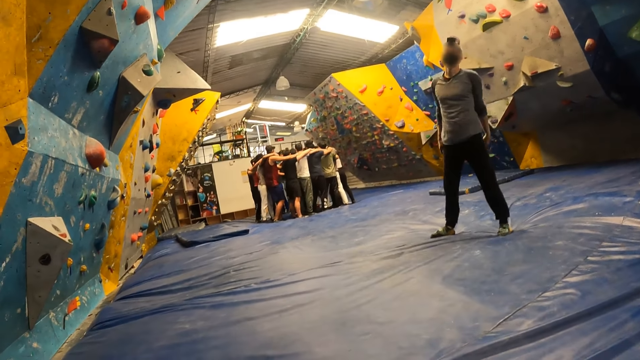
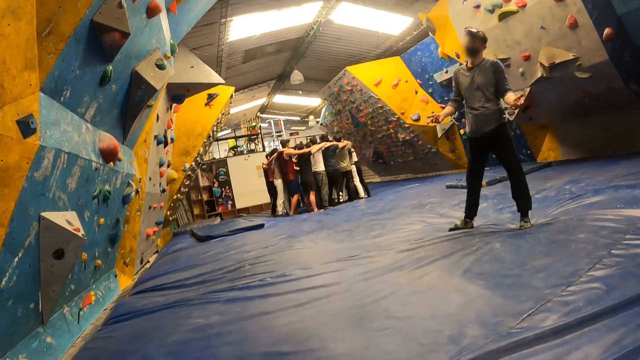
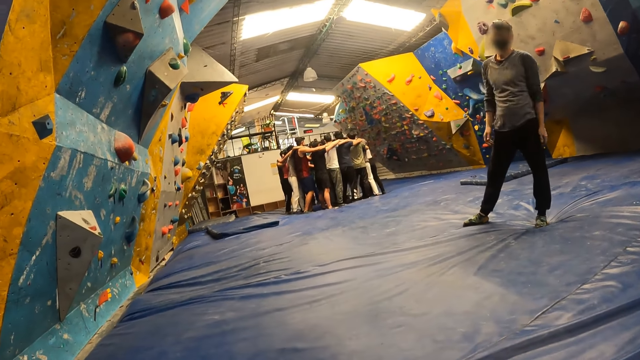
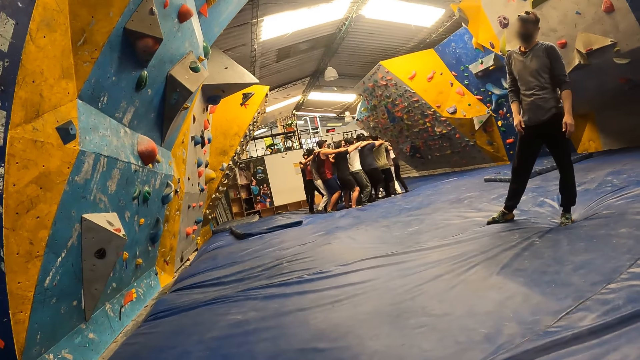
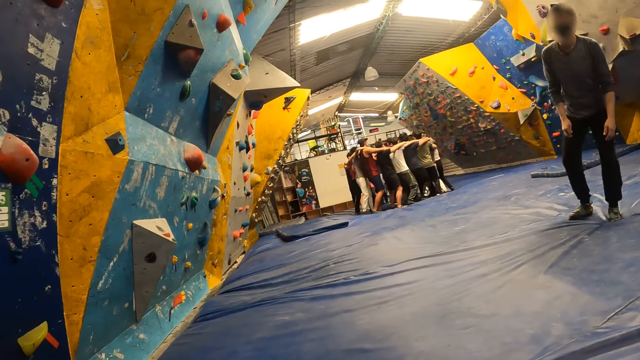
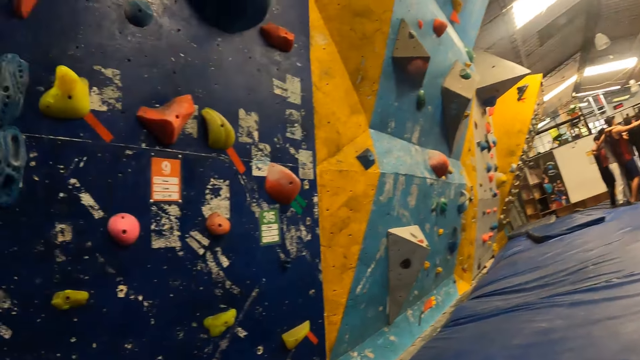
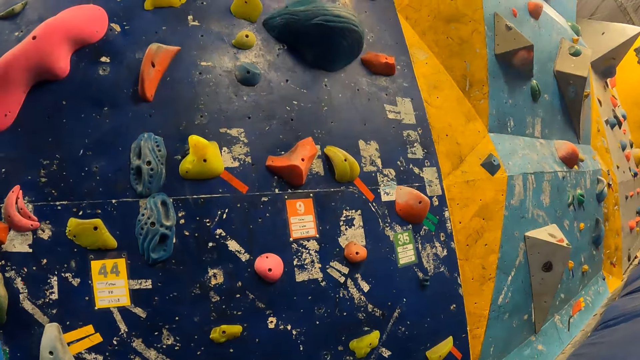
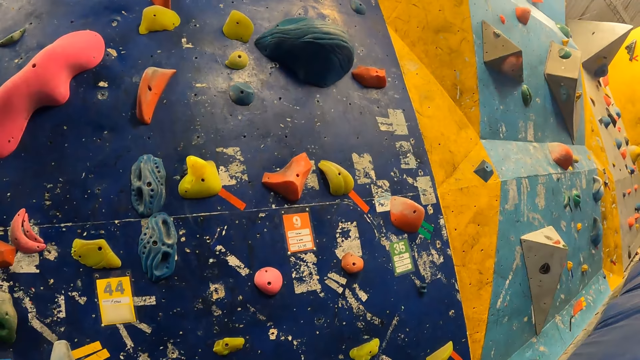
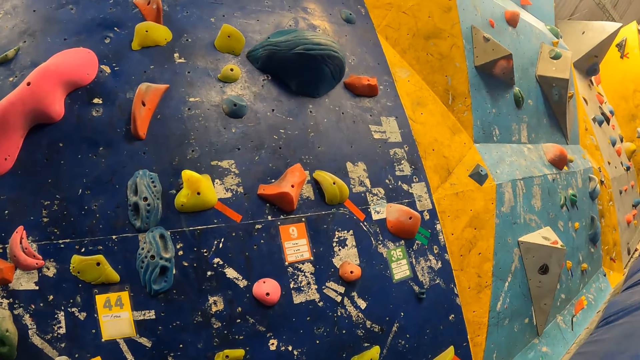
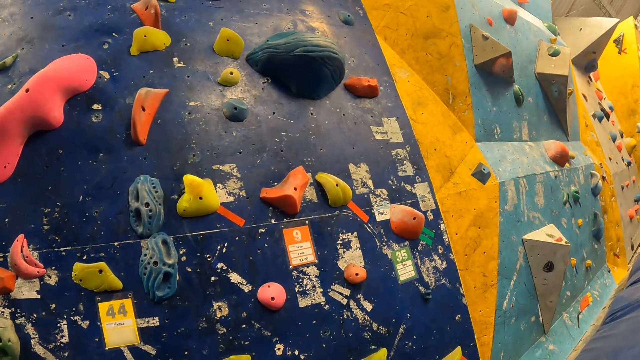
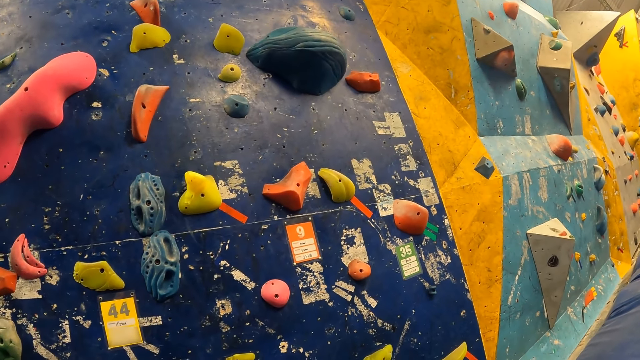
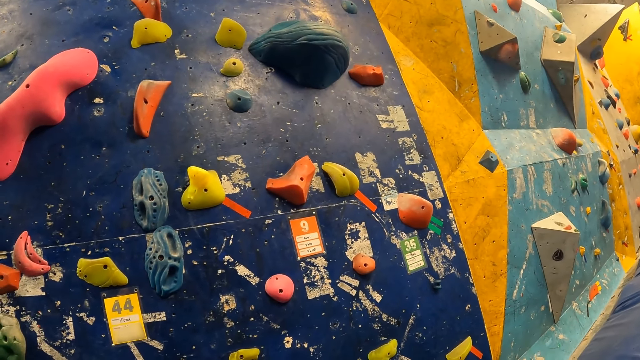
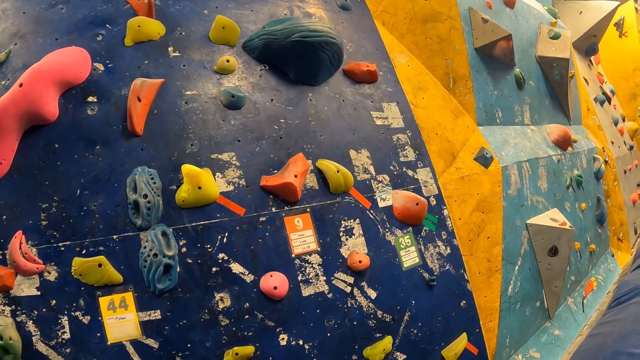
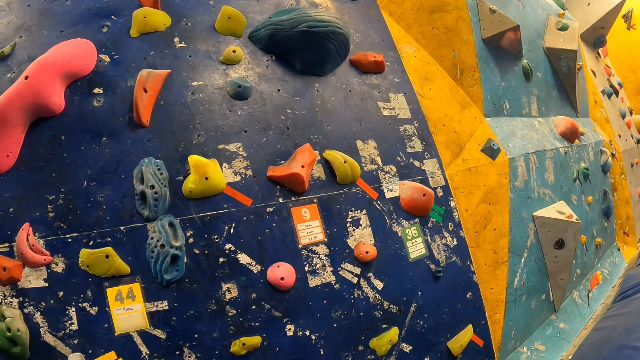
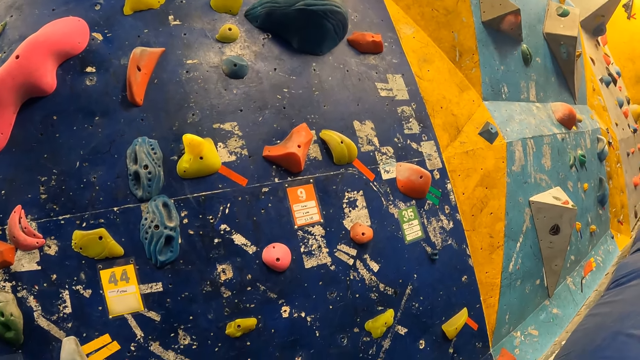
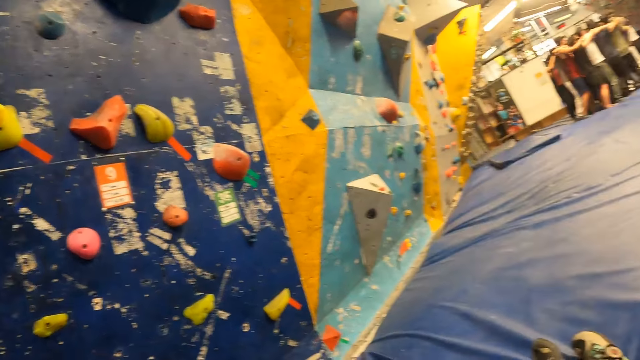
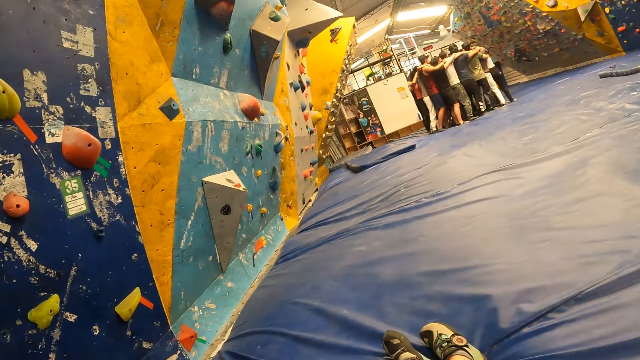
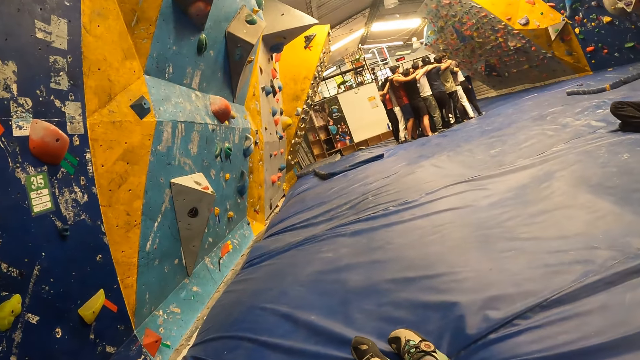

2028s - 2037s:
A man swings his hand. The man sits on the crash pad. The camera wearer looks around.

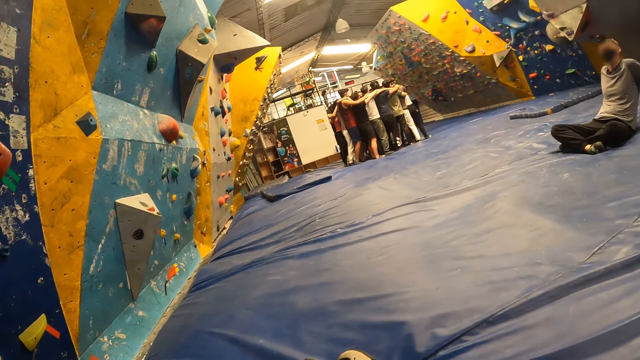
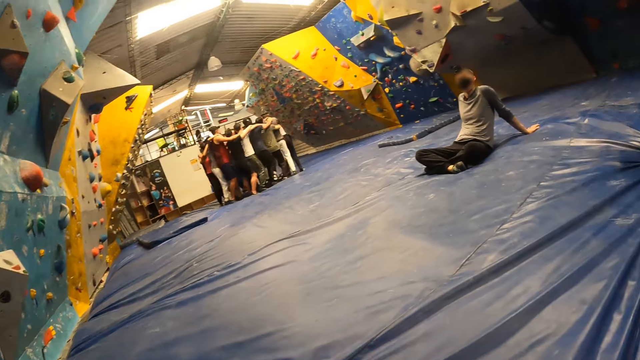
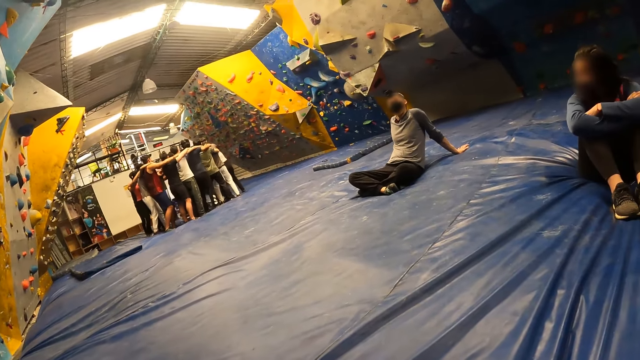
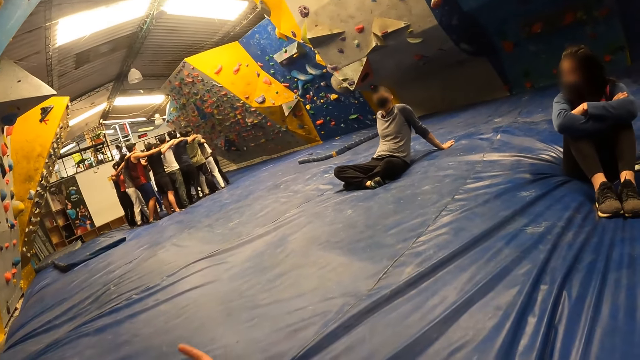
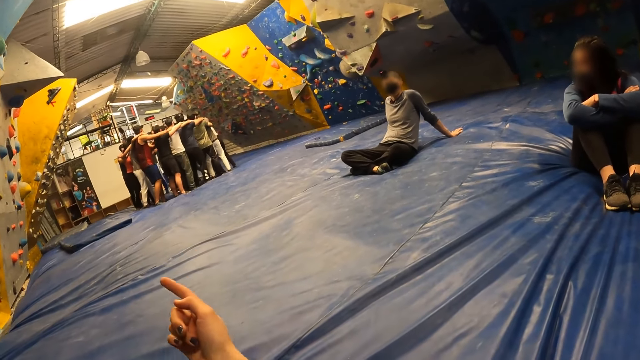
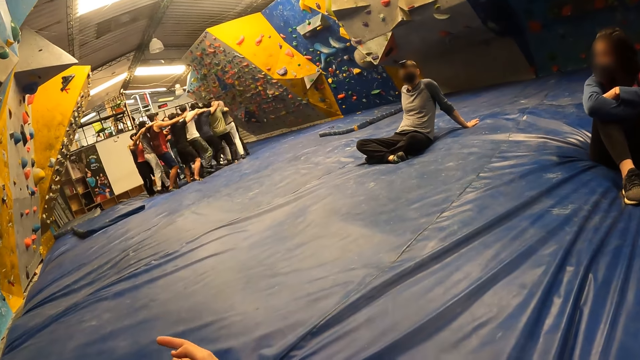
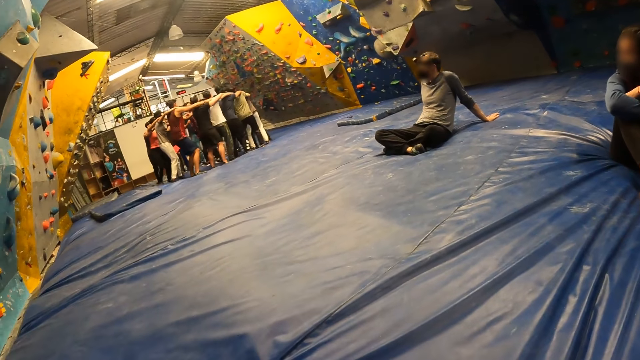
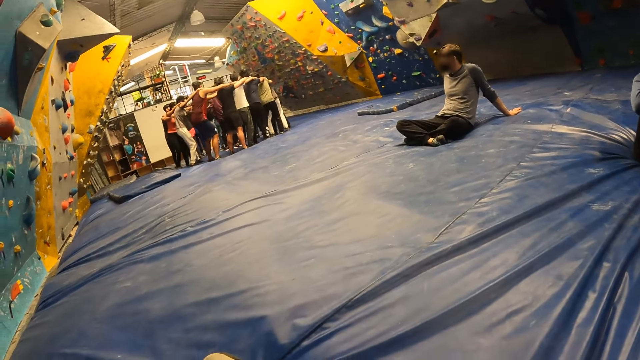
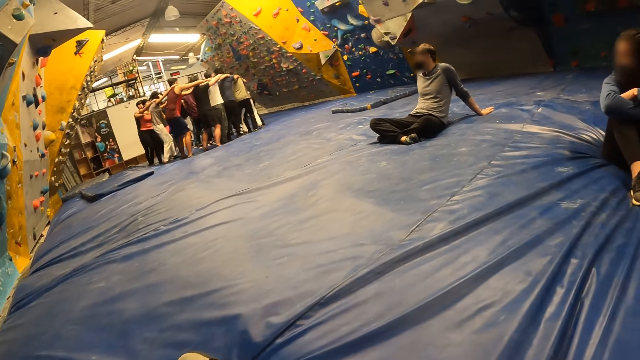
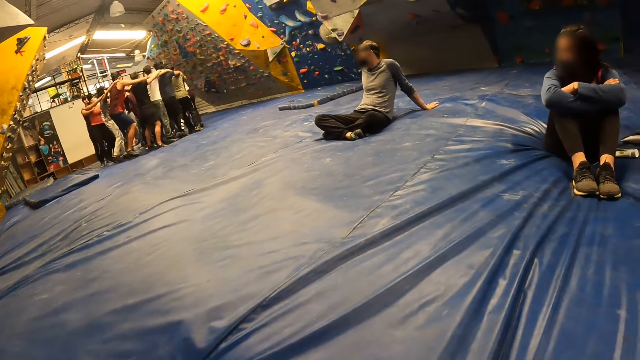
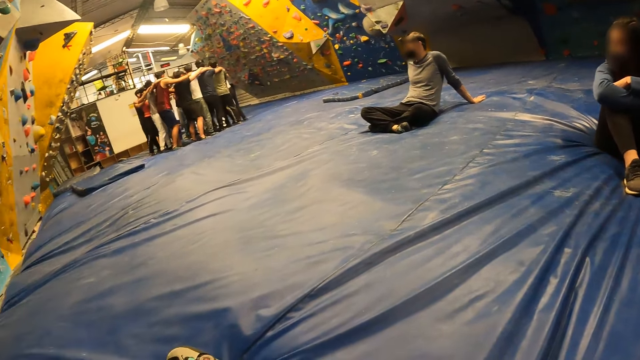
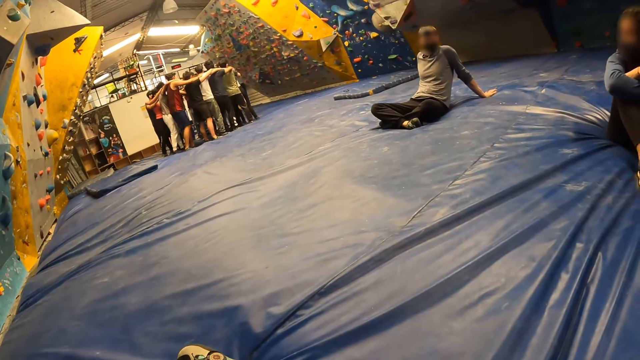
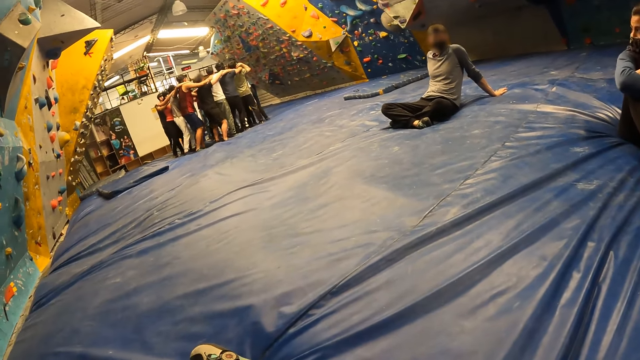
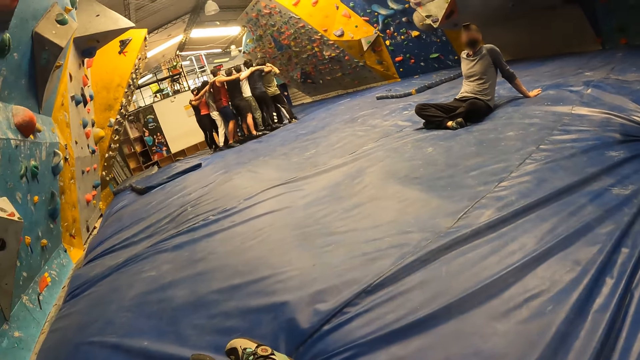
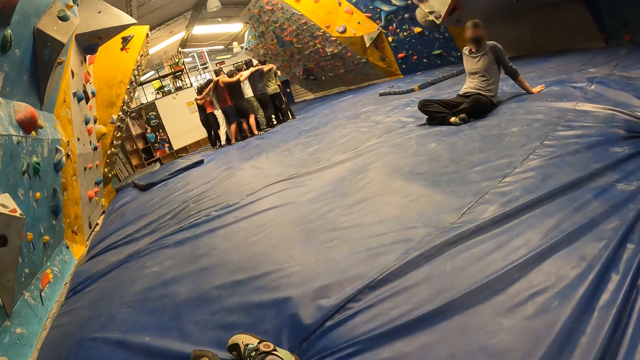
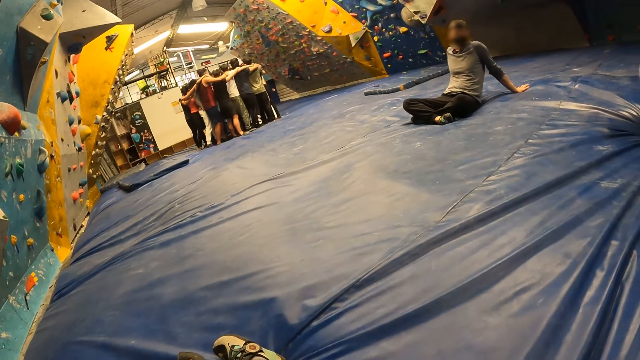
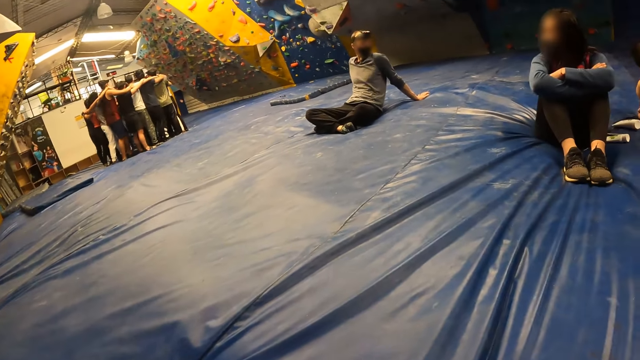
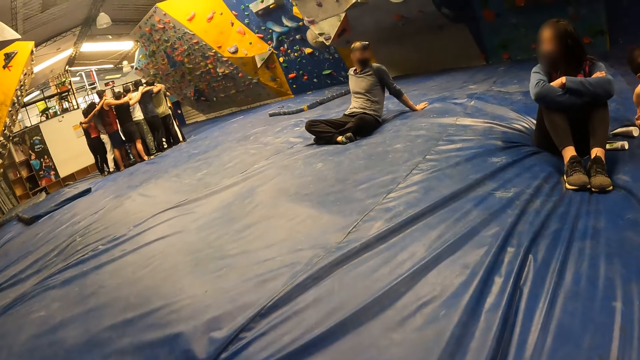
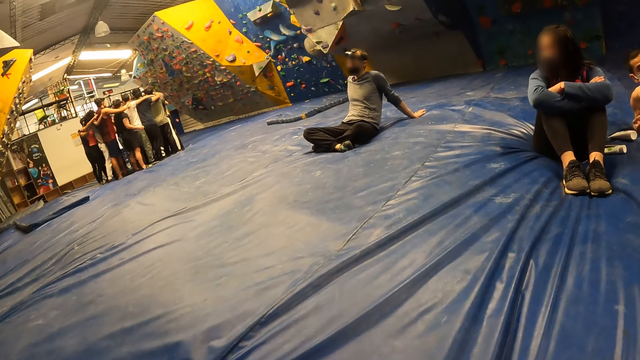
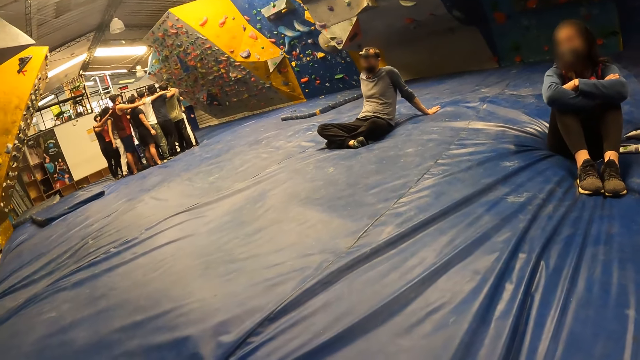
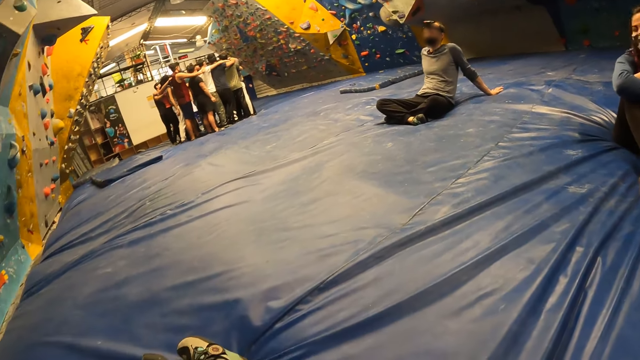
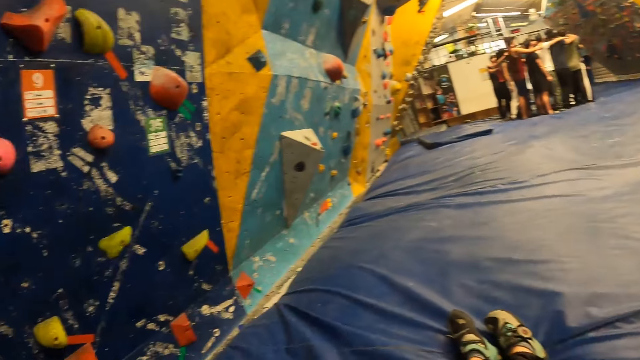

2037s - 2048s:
The camera wearer interacts with a man. They point ahead. The man talks to the camera wearer. He swings his body.
